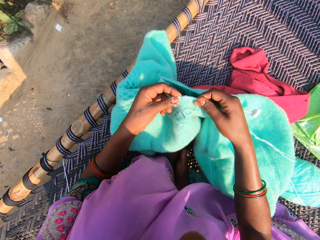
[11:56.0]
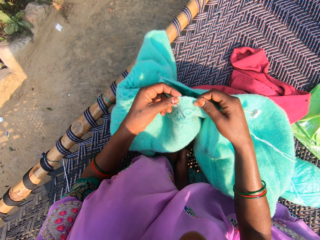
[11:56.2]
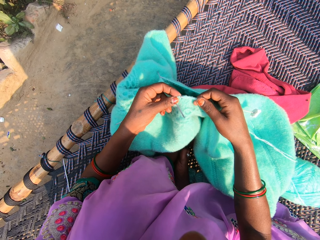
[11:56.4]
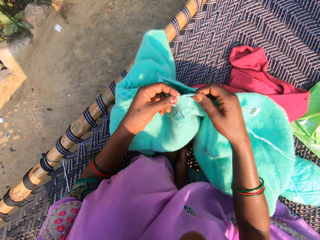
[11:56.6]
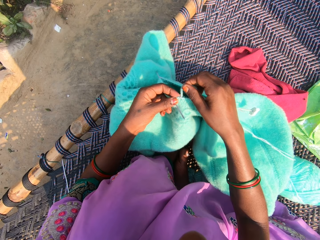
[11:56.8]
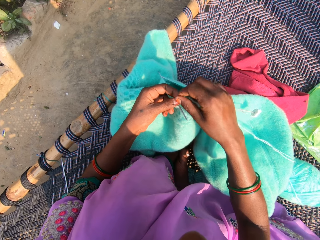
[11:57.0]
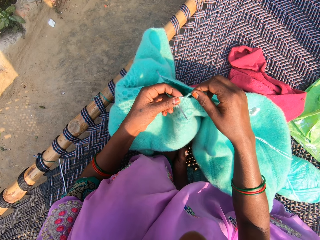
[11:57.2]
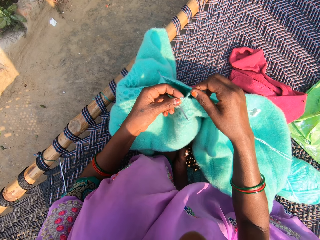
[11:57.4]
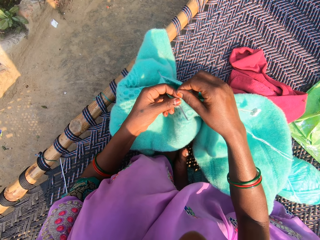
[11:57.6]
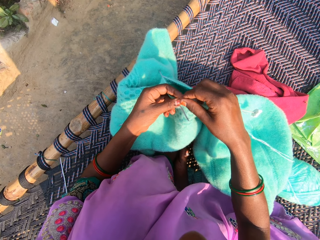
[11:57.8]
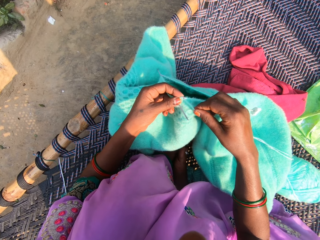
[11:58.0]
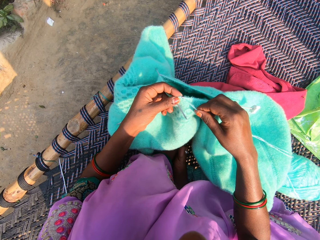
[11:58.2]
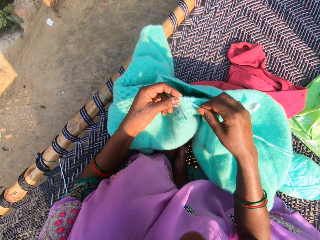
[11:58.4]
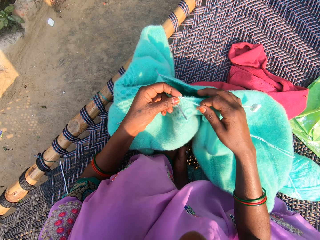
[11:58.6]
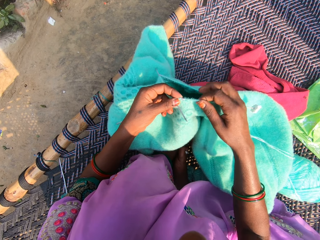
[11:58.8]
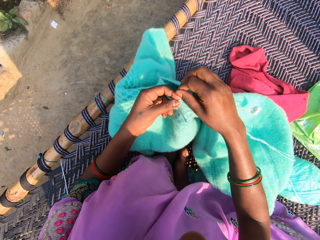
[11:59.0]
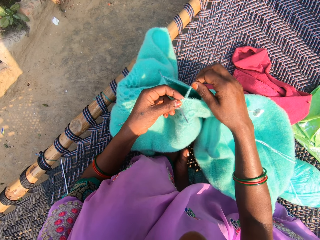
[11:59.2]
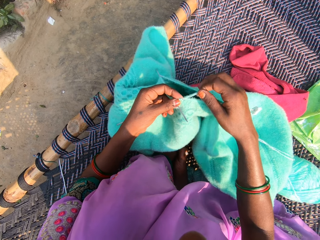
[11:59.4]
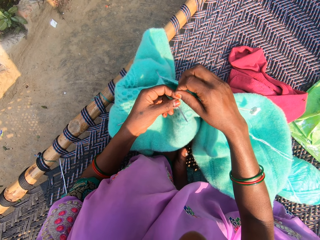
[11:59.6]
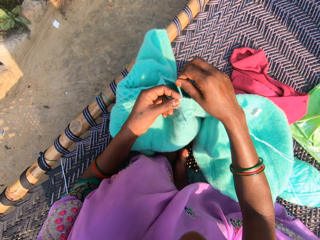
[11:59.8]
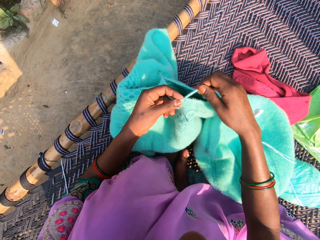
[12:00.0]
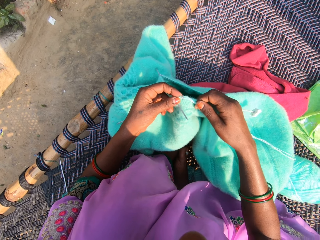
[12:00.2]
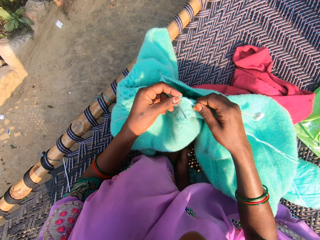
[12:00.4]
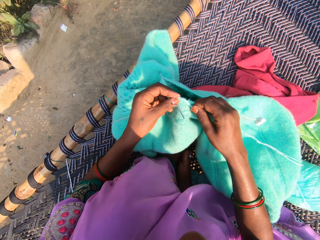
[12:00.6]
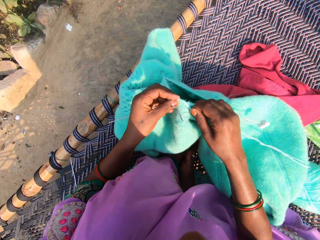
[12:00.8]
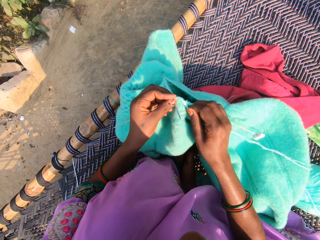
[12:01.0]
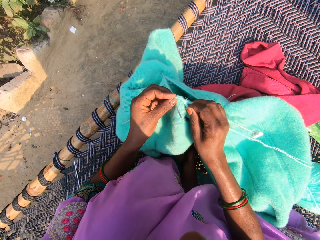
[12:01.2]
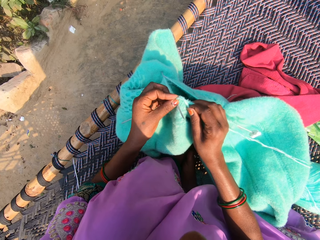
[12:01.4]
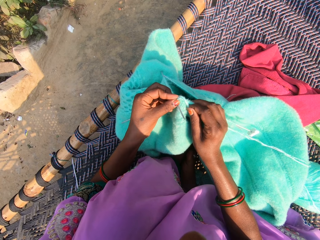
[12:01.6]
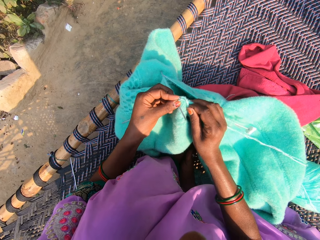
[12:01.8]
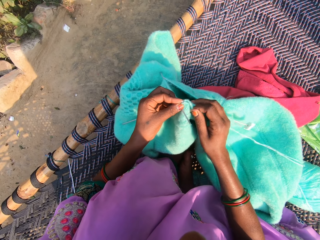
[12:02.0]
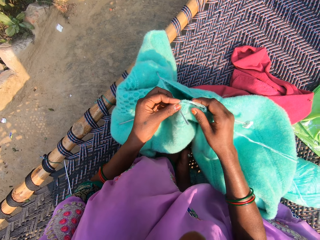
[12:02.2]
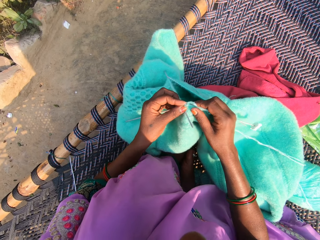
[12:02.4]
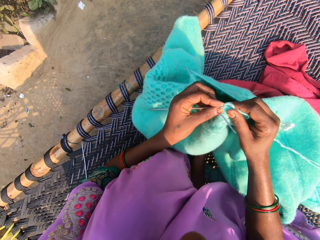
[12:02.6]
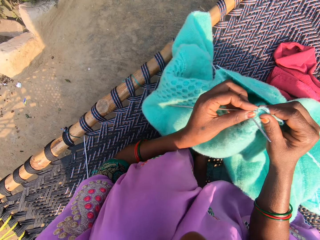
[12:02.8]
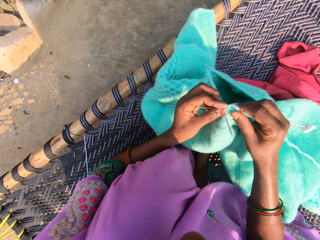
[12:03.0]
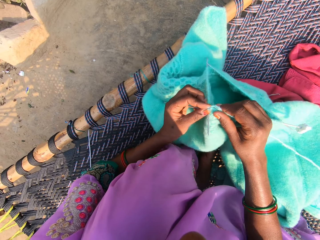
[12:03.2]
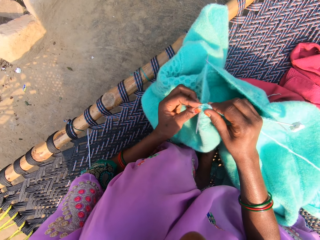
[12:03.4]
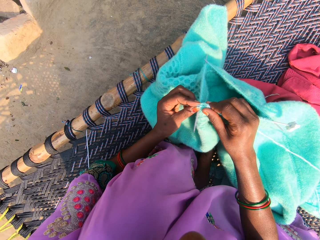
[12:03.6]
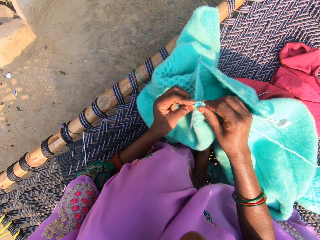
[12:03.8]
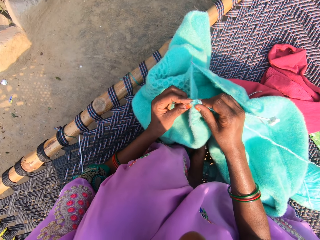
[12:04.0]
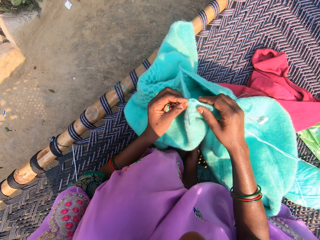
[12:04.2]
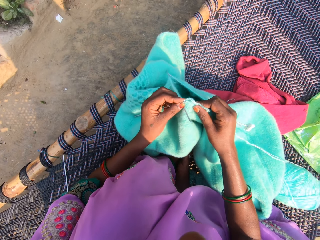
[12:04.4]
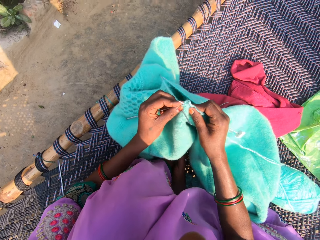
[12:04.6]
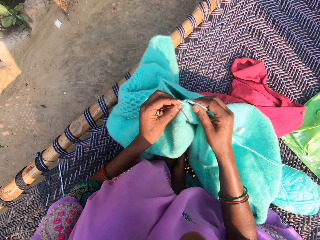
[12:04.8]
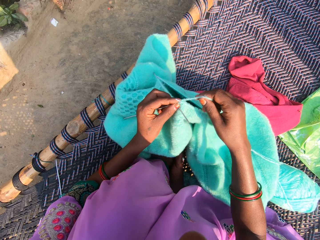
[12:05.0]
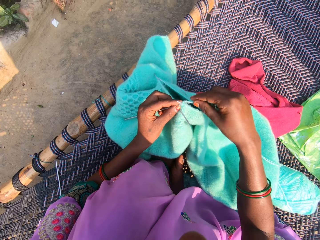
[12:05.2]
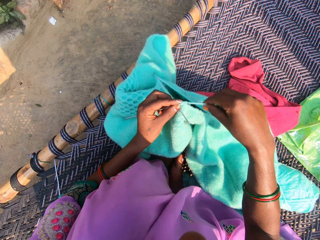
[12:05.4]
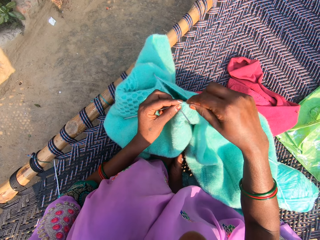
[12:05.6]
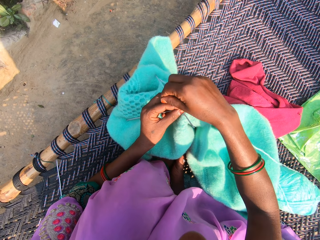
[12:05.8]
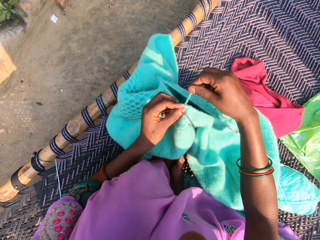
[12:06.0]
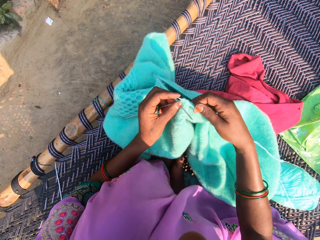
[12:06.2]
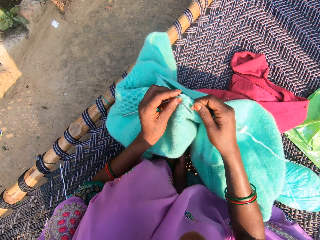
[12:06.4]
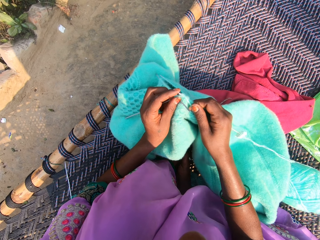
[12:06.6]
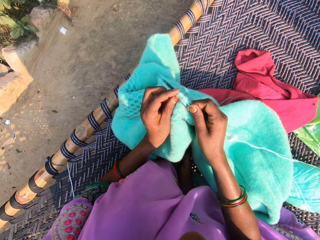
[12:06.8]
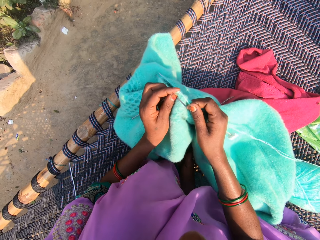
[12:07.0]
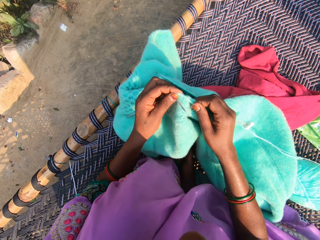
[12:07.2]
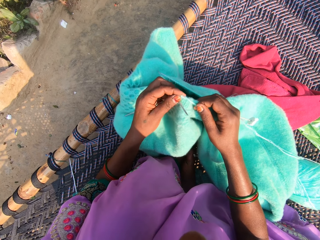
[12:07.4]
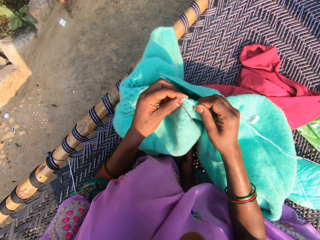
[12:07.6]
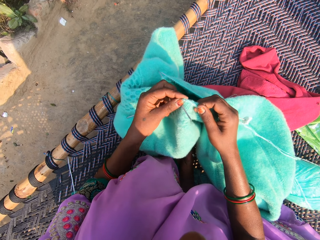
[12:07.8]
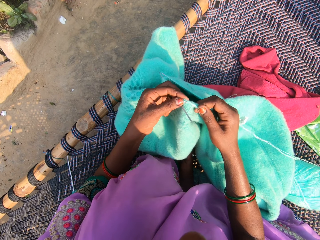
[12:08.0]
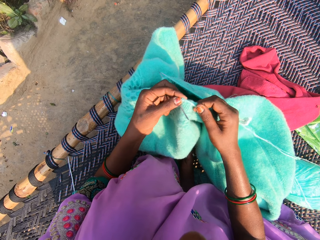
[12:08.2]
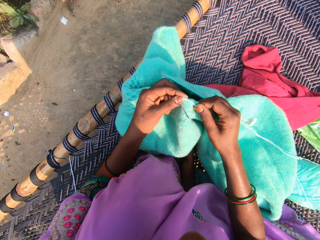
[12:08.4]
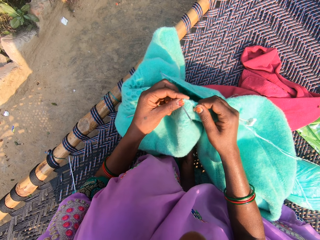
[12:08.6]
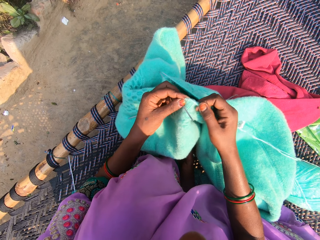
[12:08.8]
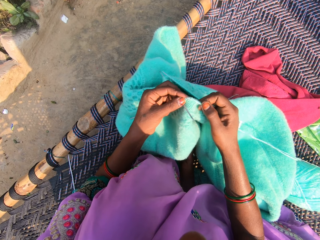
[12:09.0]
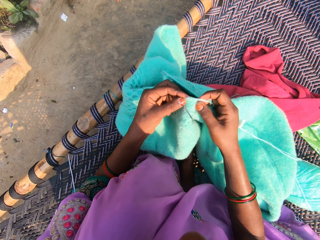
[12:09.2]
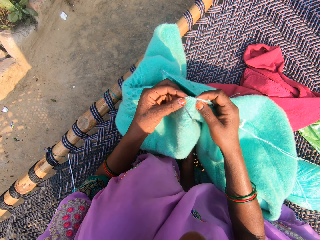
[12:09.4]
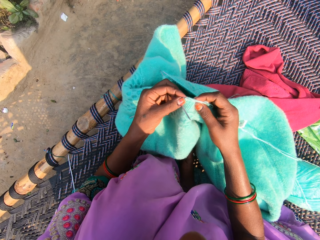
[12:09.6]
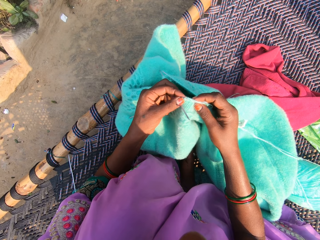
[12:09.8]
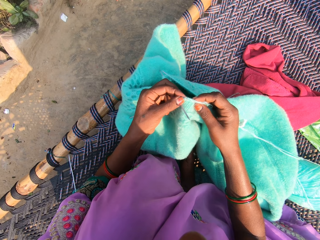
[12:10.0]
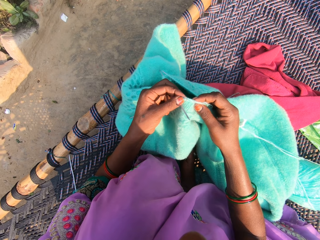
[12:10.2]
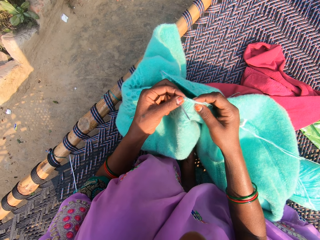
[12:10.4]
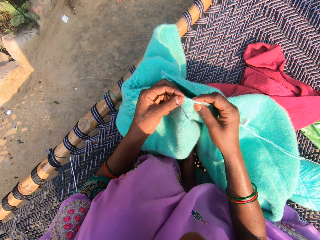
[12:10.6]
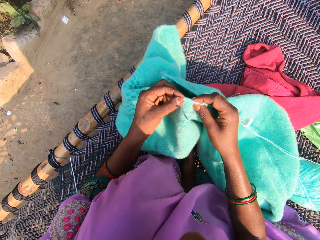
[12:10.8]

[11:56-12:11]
The camera wearer rolls the yarn on the needle. She knits the yarn with the needles in her hands. She rolls the yarn on the needle. She adjusts the yarn on a knitting needle. She knits the yarn with the needles in her hands.

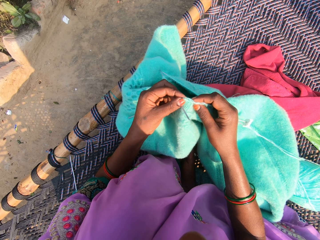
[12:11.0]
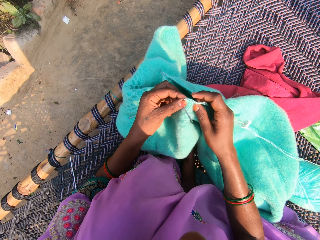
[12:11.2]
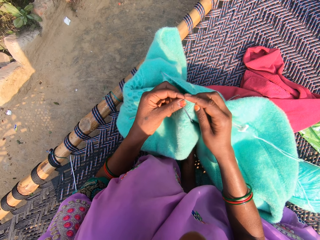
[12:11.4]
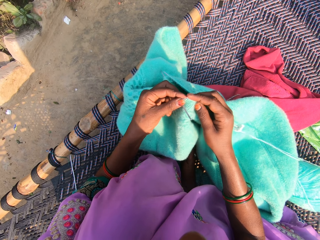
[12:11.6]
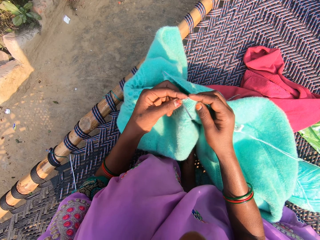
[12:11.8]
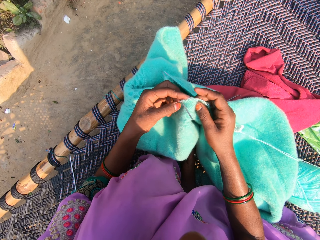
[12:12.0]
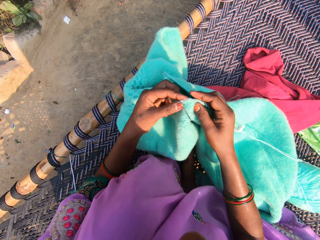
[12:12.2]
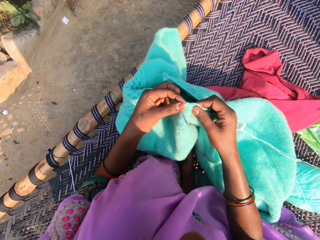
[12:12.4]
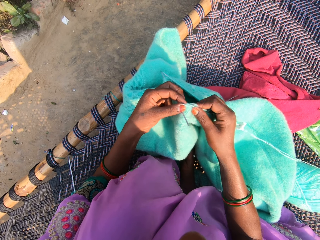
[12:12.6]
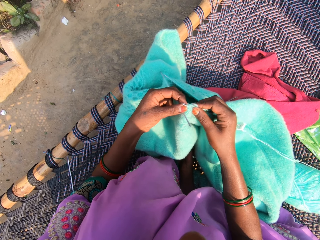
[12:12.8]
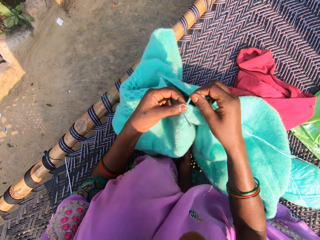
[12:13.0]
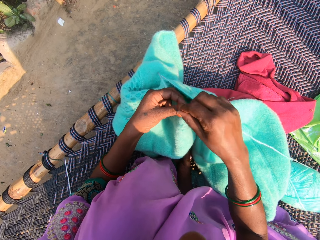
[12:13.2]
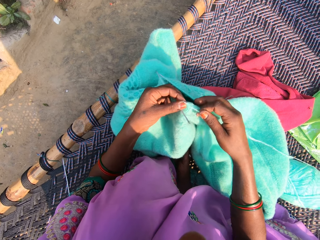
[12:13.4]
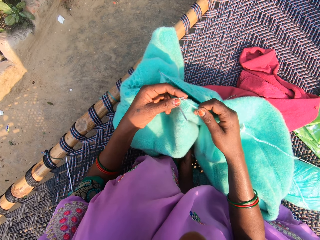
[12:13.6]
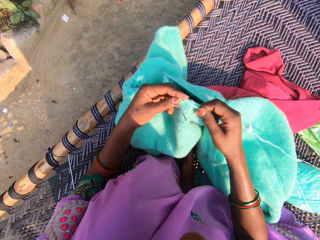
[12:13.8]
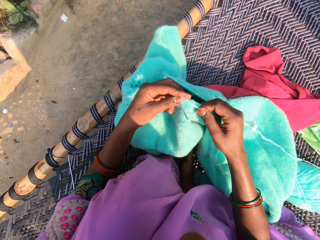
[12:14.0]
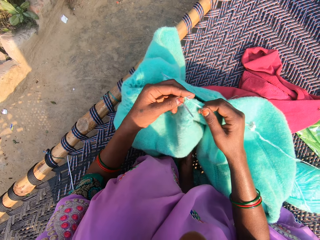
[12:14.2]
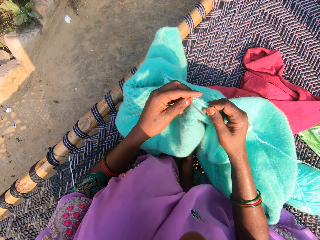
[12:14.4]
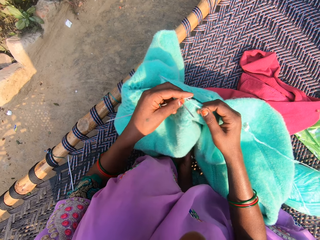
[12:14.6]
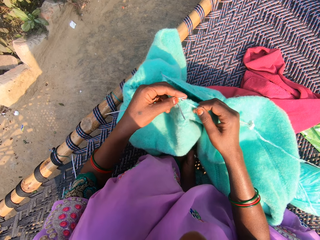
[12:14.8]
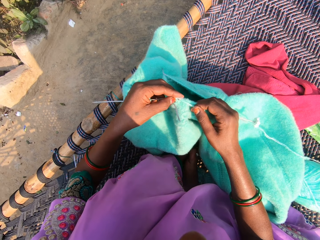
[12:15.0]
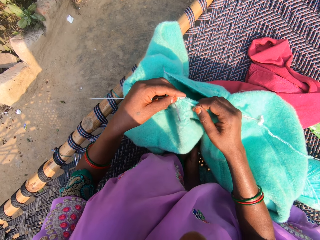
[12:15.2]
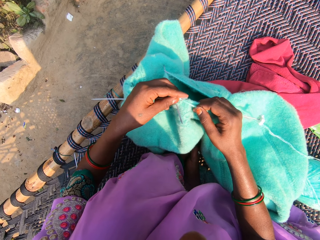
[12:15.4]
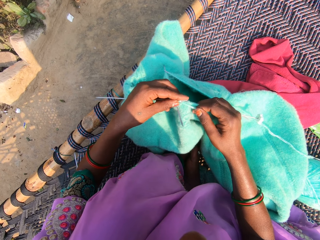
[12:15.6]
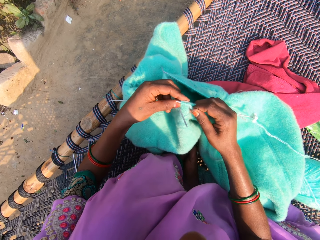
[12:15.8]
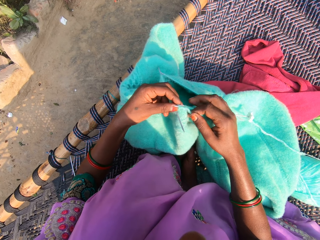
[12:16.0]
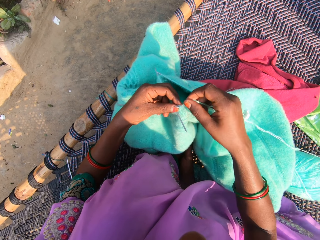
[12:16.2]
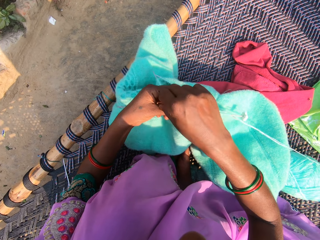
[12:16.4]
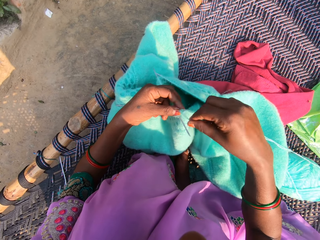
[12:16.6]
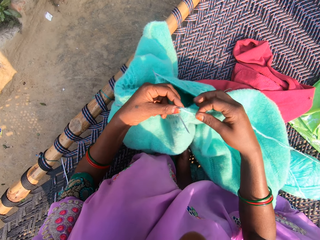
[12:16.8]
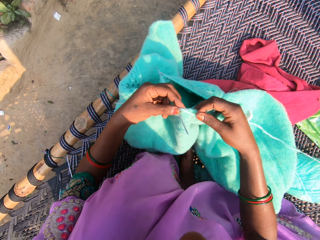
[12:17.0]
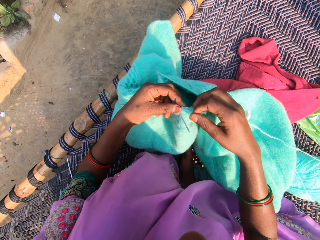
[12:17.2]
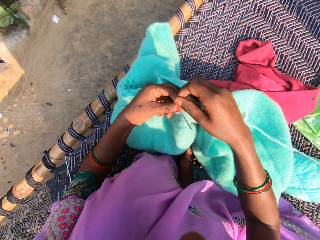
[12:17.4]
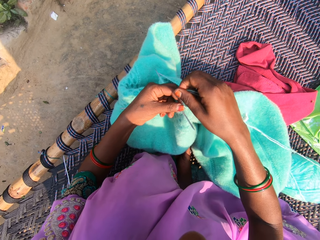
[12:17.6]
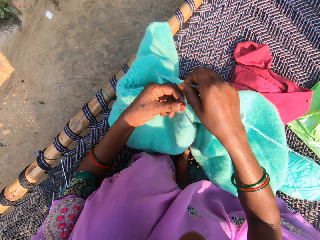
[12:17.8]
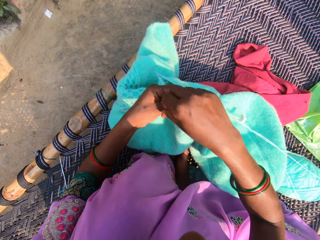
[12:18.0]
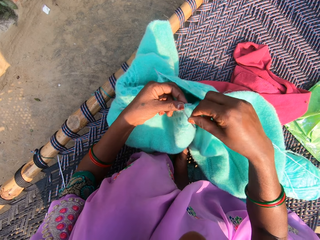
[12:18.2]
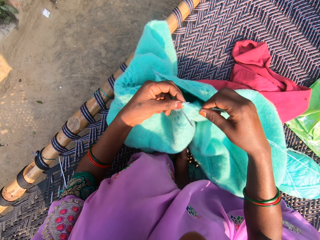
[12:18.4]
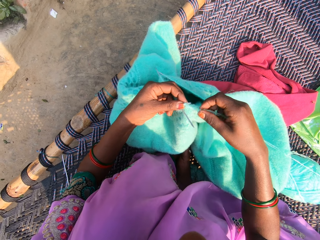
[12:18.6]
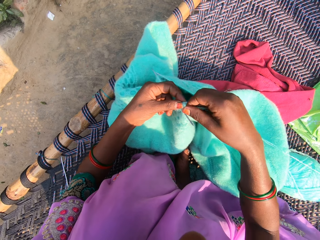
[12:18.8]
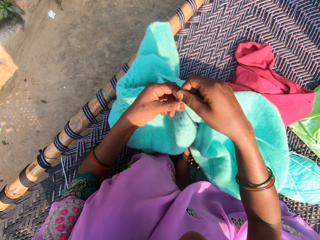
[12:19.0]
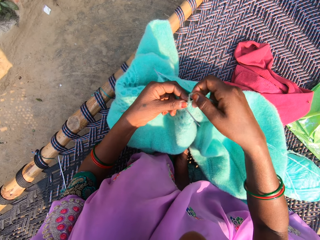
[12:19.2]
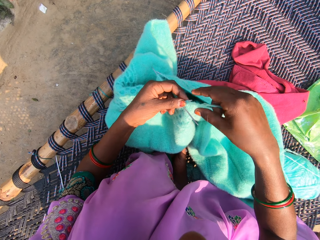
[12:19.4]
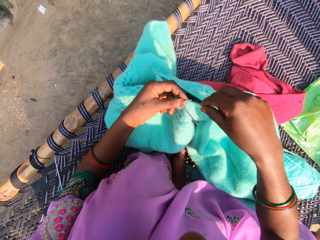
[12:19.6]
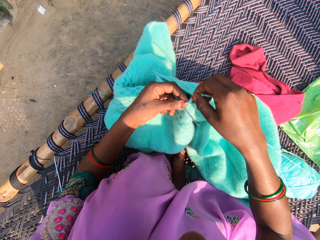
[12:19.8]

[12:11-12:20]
The camera wearer adjusts the yarn on a knitting needle. She rolls the yarn on the needle. She knits the yarn with the needles in her hands. She rolls the yarn on the needle. She adjusts the yarn on the knitting needle.
